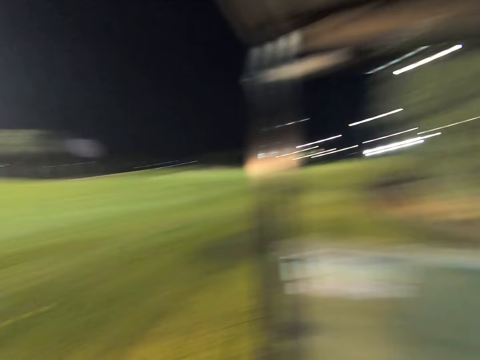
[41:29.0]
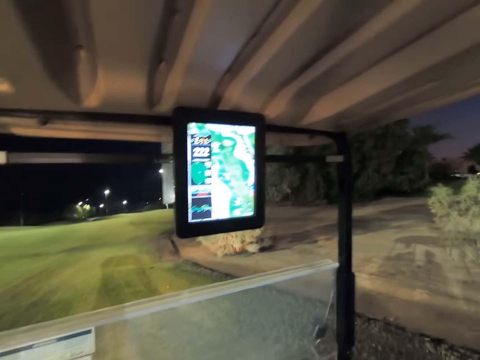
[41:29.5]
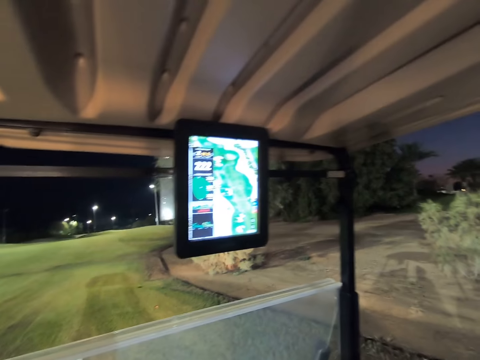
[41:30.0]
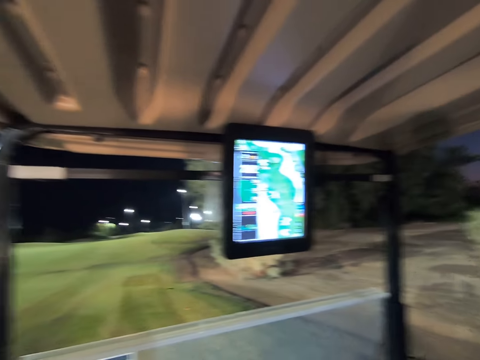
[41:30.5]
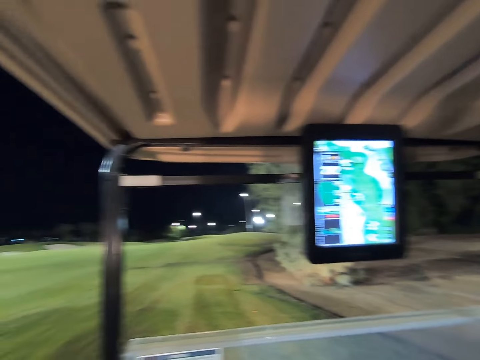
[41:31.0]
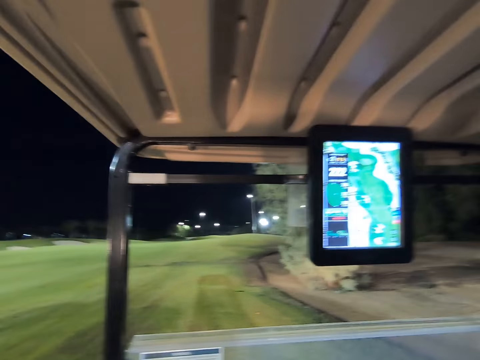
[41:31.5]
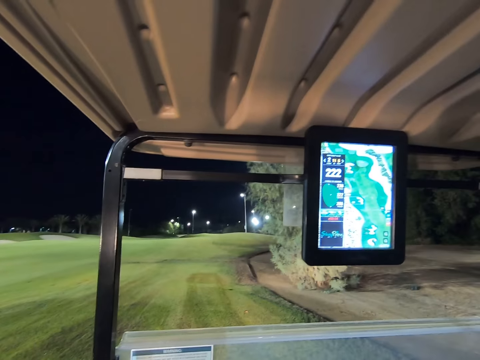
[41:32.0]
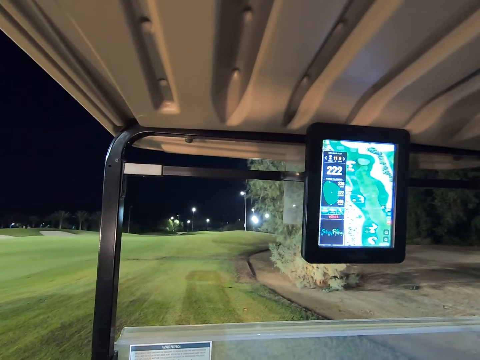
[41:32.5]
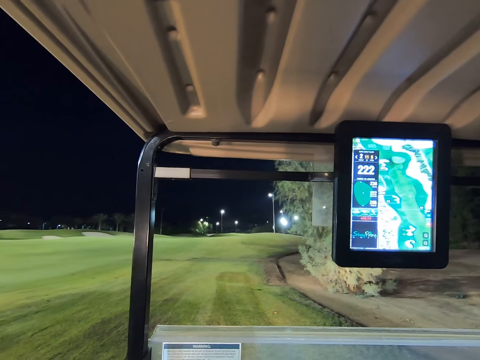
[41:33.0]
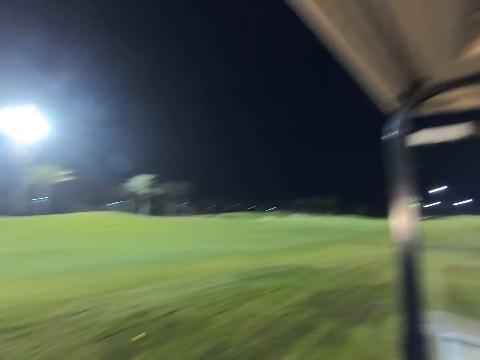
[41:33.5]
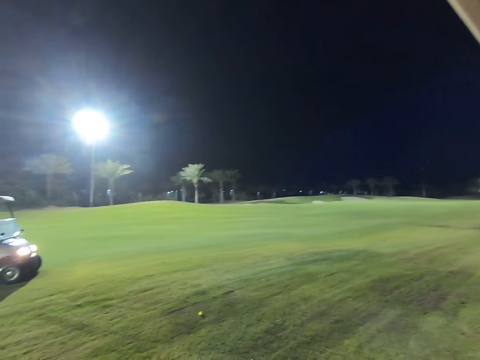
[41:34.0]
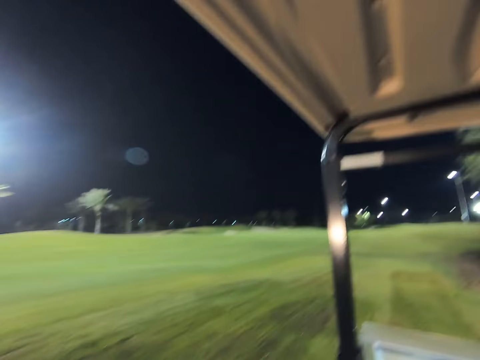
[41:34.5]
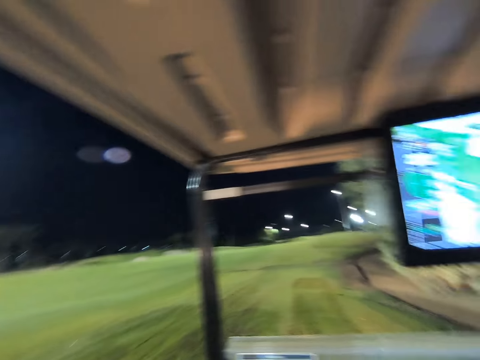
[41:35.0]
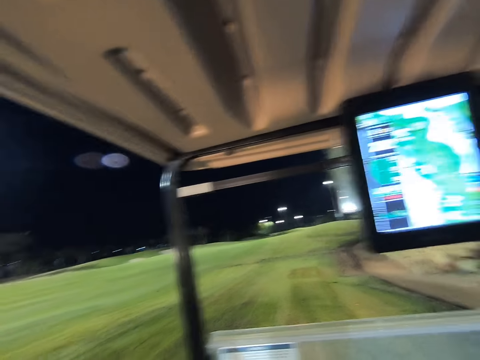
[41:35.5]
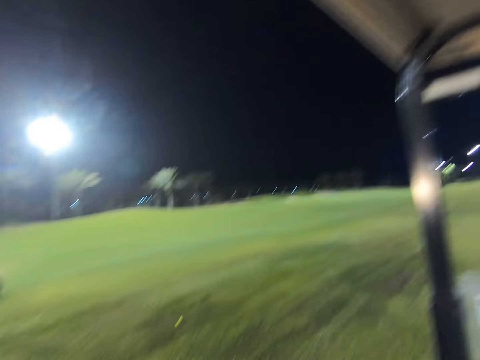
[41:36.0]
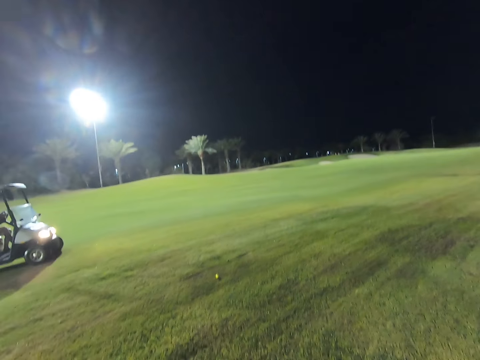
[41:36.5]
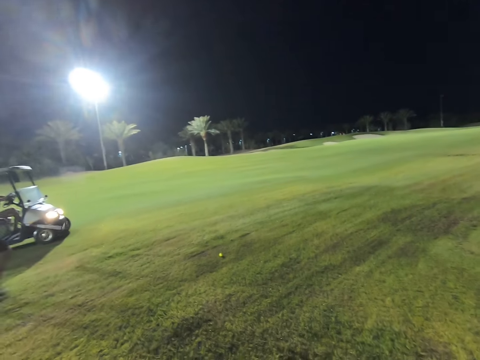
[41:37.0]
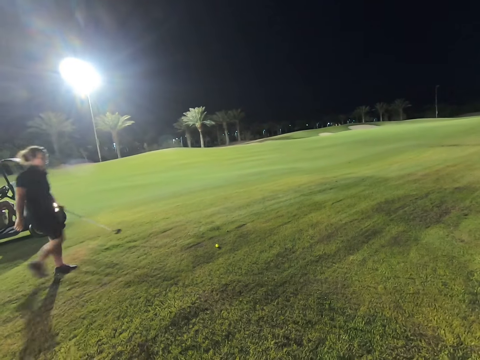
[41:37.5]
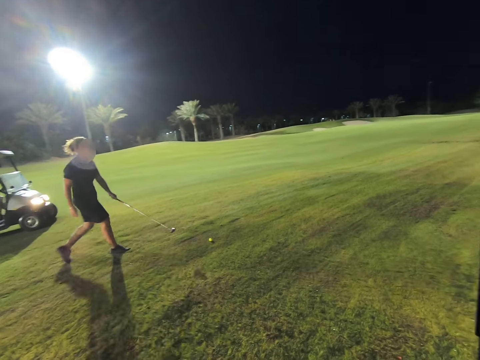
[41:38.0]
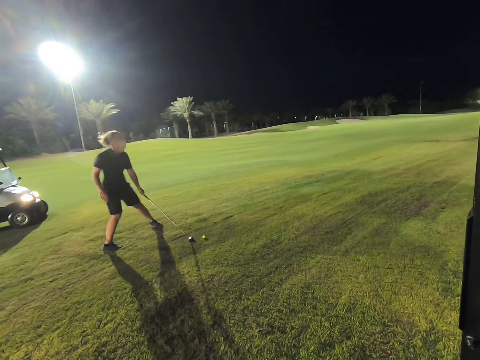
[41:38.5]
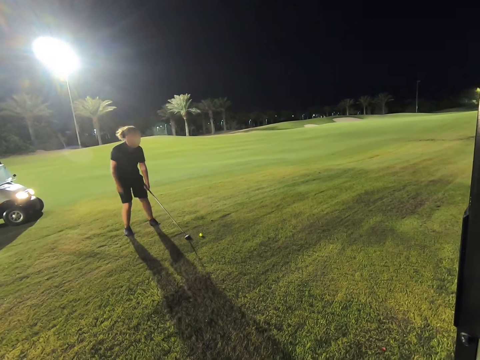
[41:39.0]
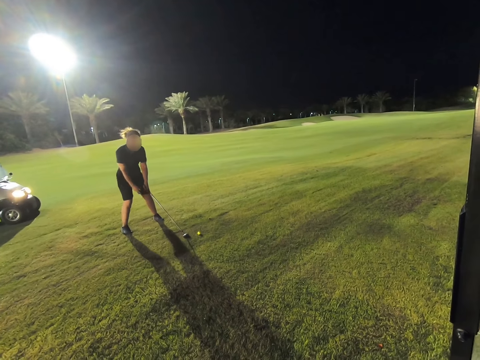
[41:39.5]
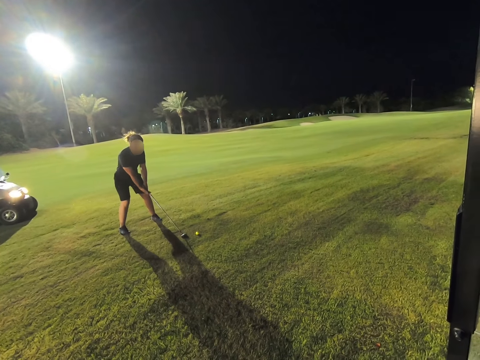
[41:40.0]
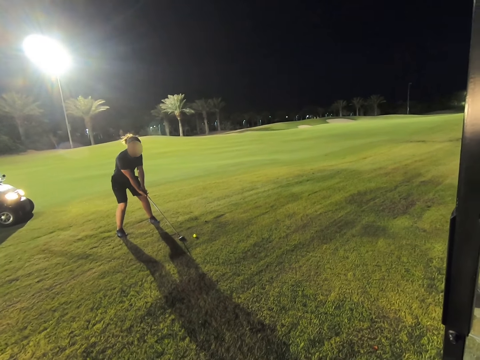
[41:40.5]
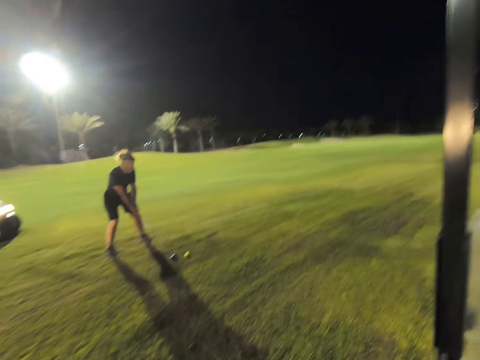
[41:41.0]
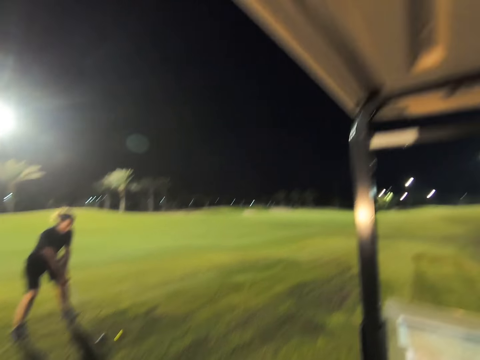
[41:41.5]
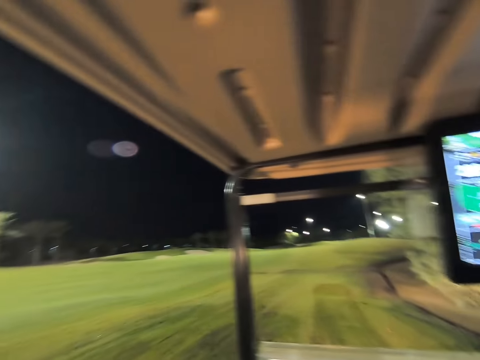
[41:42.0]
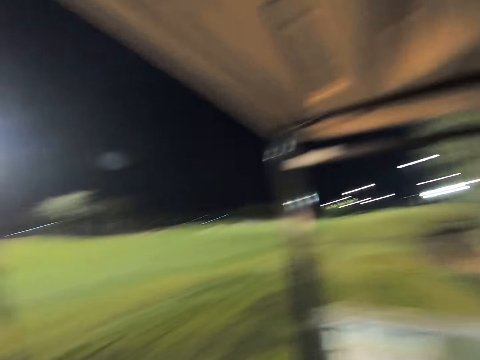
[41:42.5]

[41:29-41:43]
The camera wearer stares around the field. A woman holds the stick close to the ball.

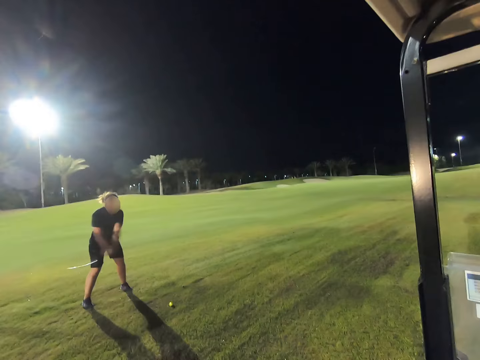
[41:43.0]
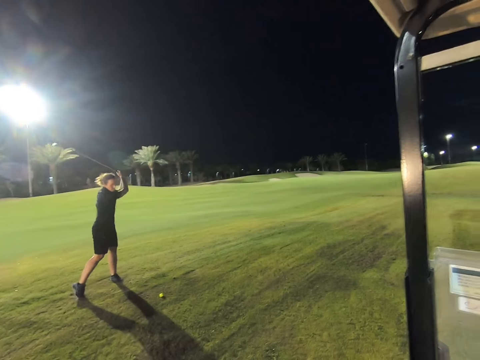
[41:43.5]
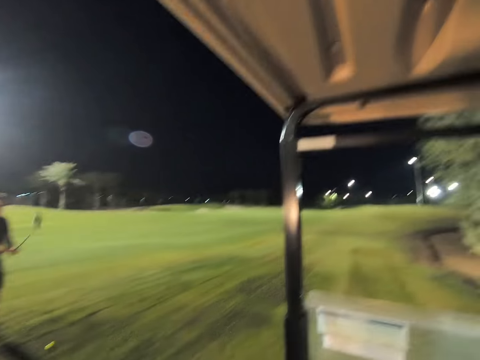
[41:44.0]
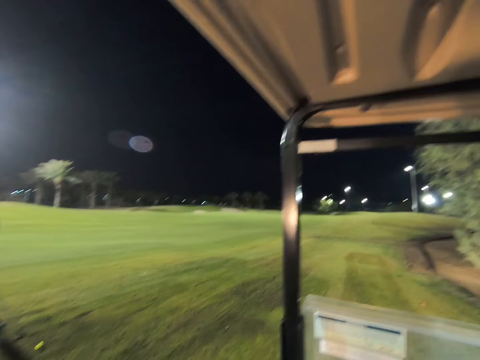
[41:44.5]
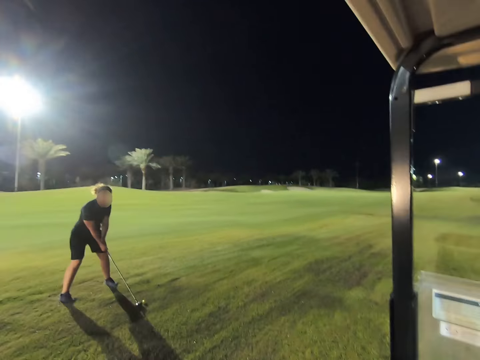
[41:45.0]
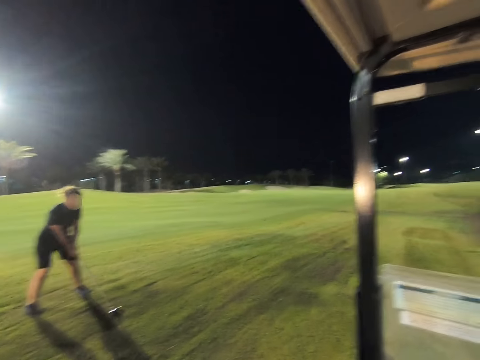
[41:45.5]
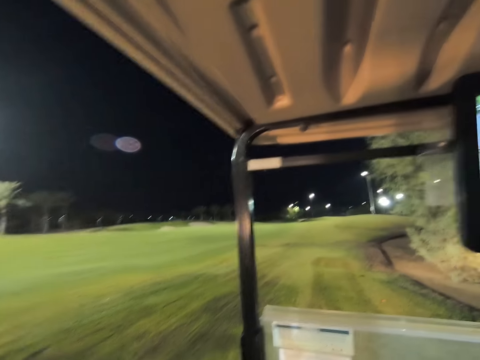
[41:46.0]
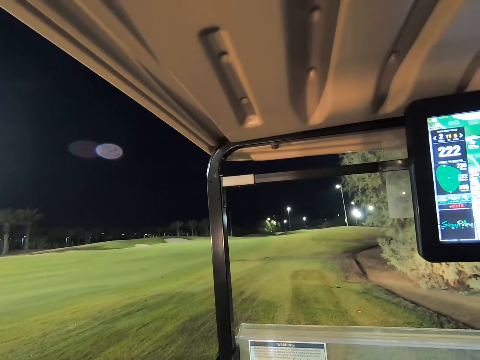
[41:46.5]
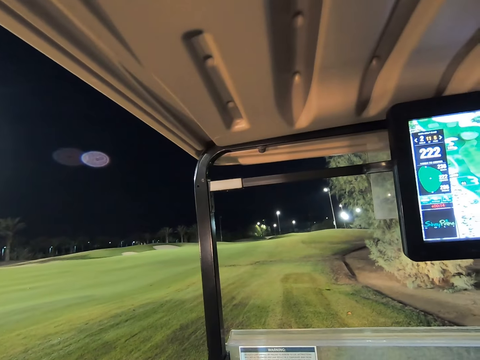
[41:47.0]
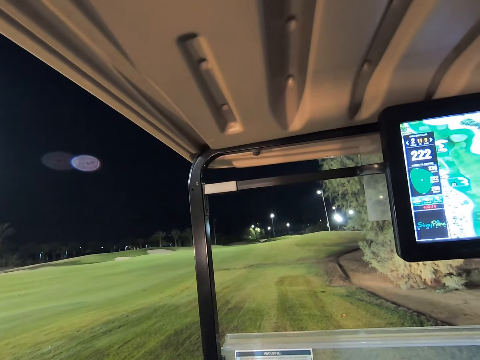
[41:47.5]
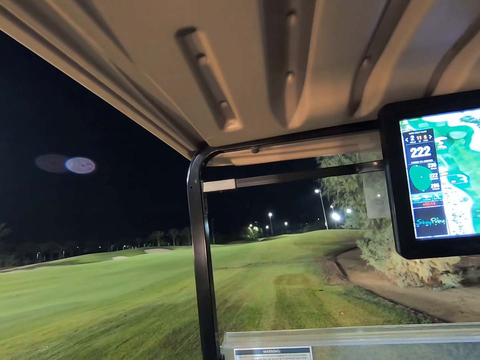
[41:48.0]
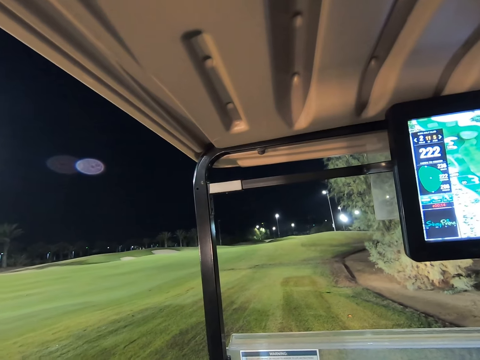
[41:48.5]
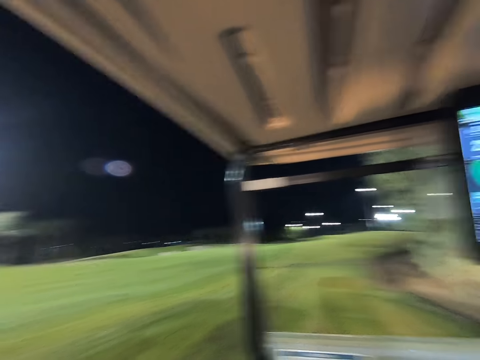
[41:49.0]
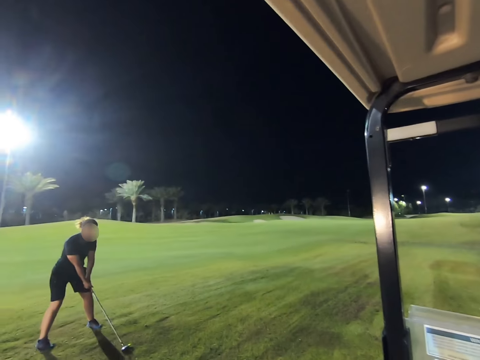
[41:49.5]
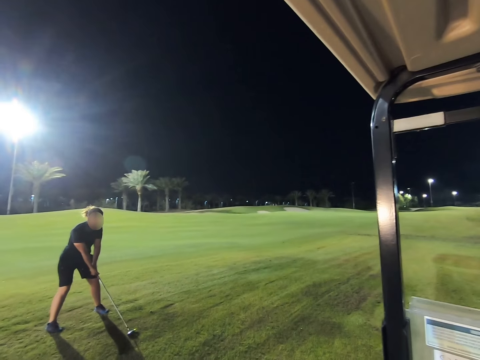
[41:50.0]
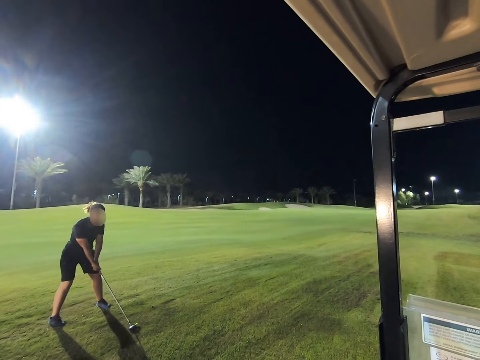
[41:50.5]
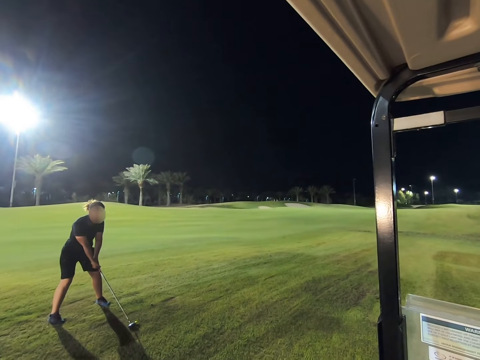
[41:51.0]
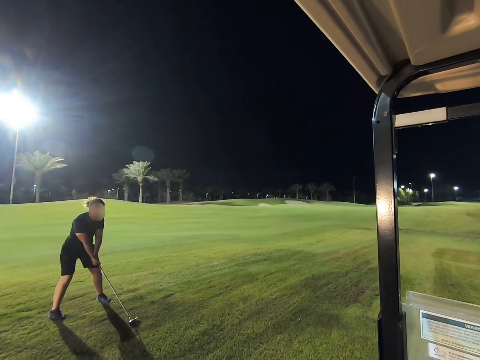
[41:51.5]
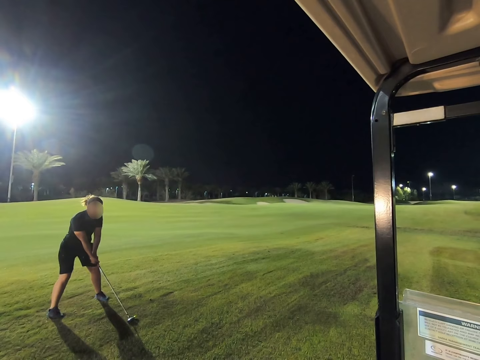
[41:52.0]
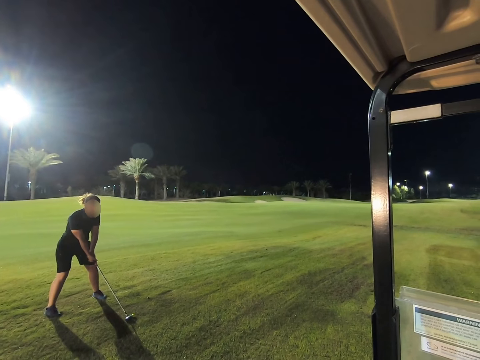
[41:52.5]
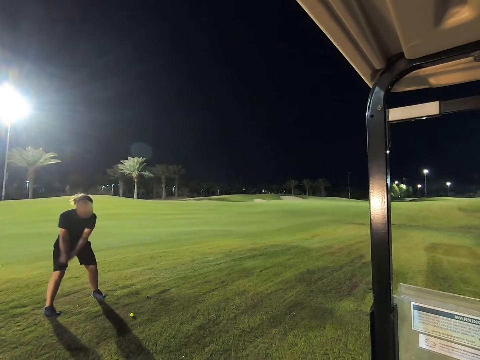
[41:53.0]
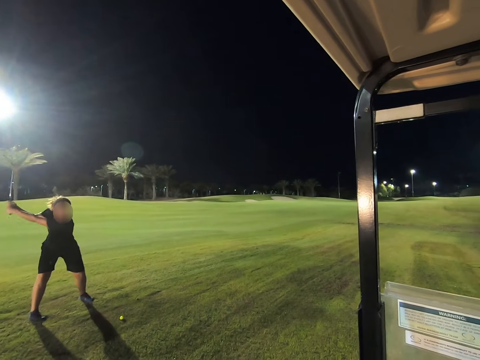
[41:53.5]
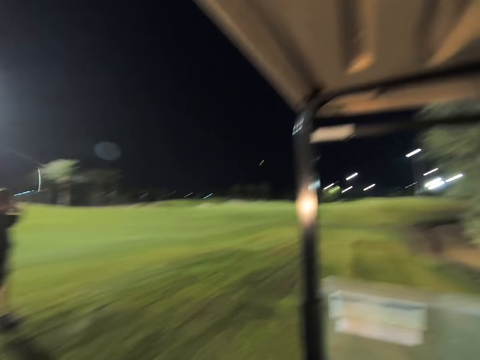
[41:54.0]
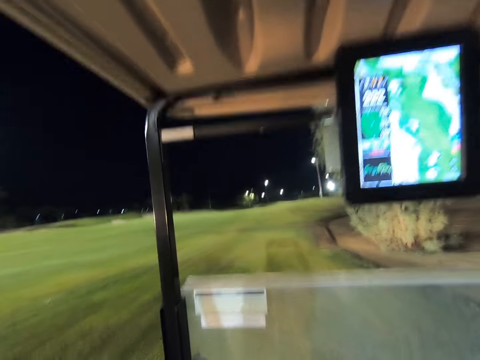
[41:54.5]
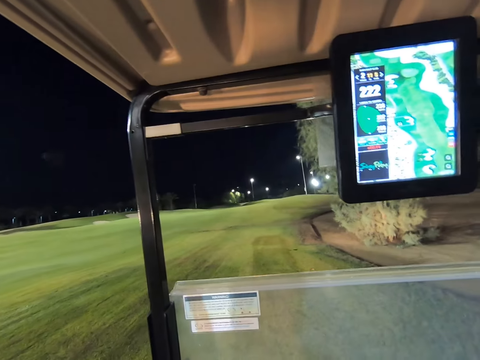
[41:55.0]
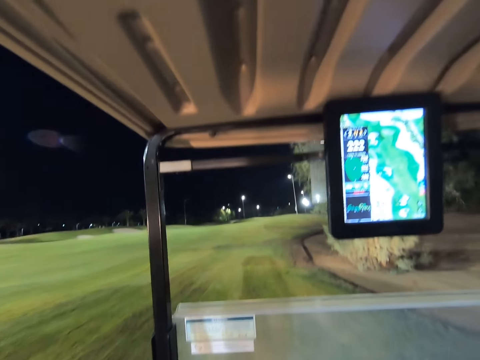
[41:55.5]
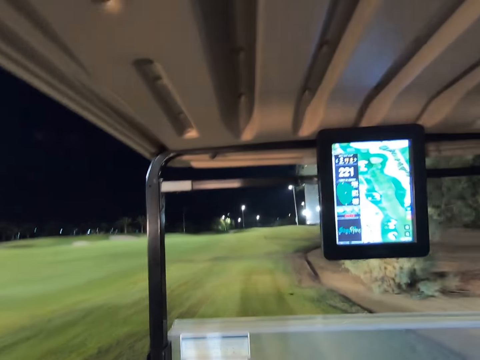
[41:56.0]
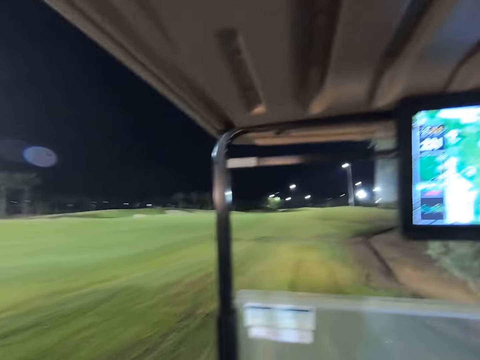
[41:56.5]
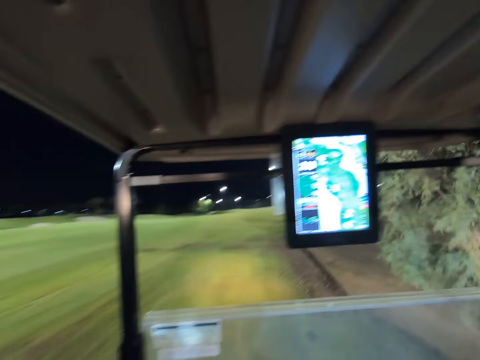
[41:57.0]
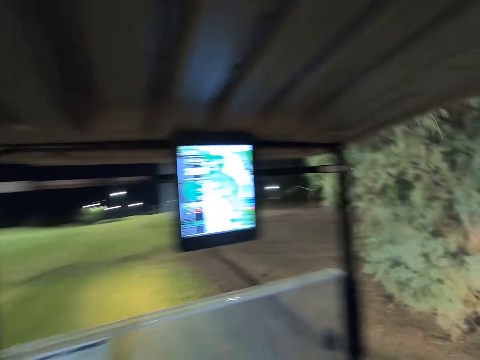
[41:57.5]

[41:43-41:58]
A woman sways the stick. The woman plays golf on the field. The woman hits the ball. The camera wearer drives the golf cart in the field.
